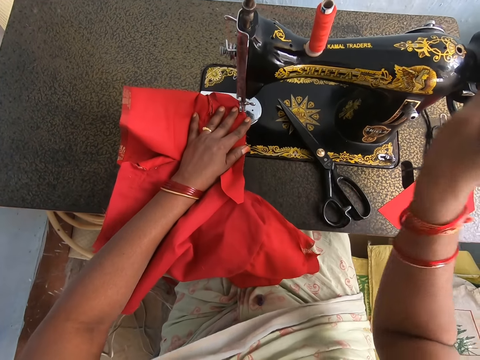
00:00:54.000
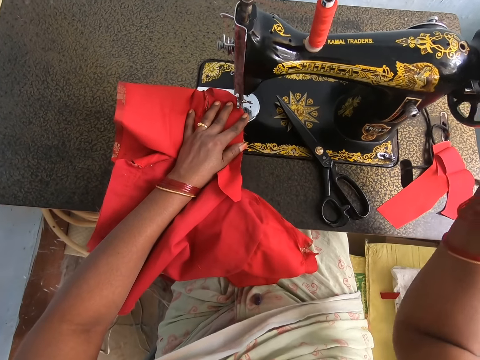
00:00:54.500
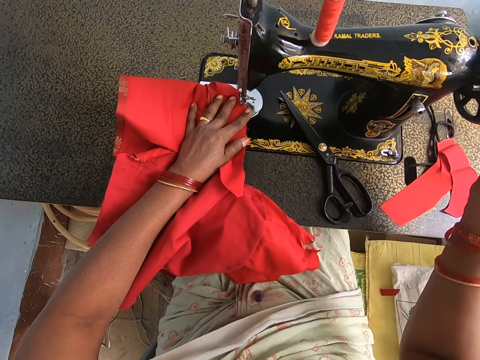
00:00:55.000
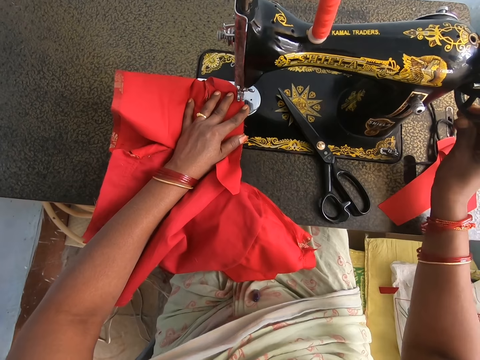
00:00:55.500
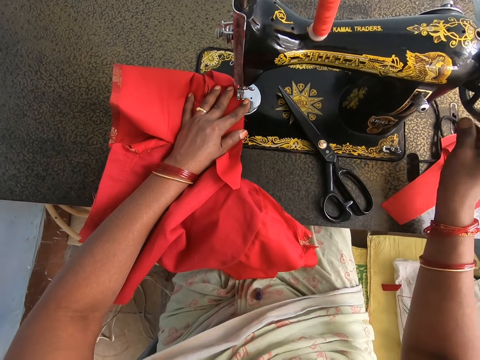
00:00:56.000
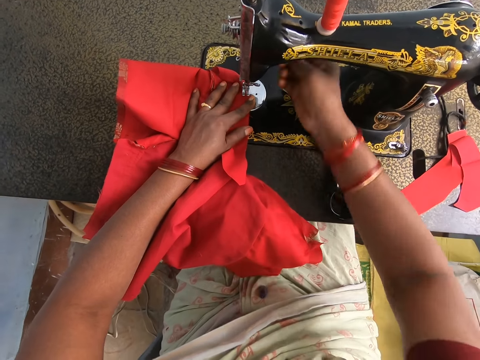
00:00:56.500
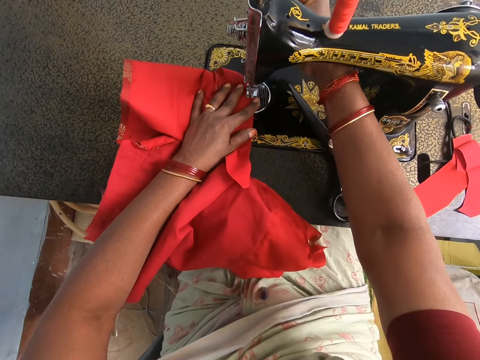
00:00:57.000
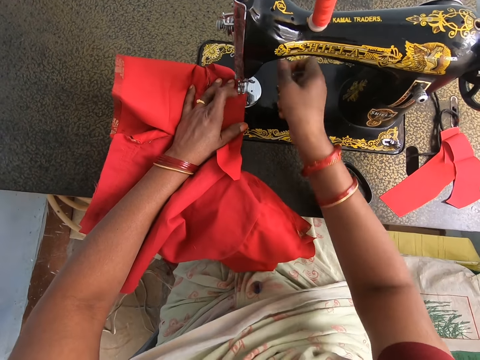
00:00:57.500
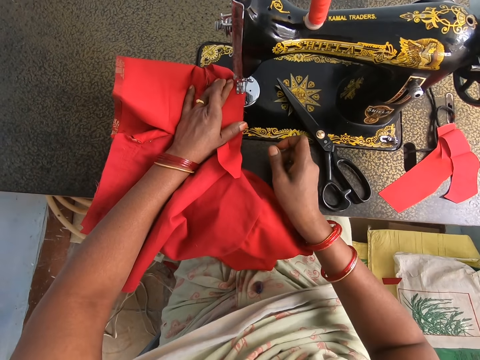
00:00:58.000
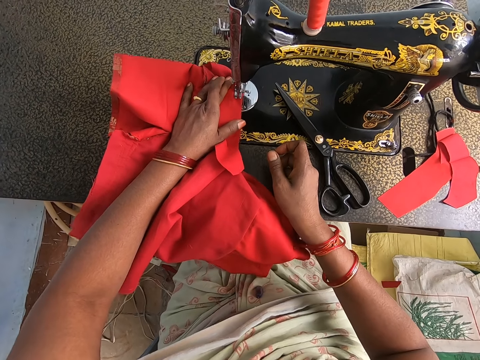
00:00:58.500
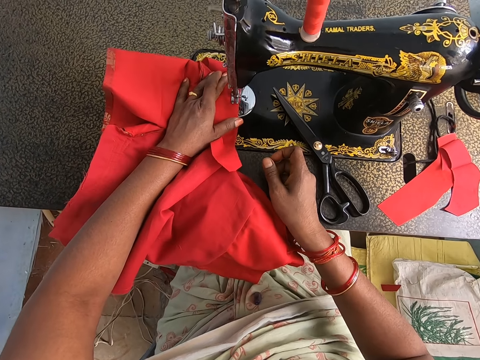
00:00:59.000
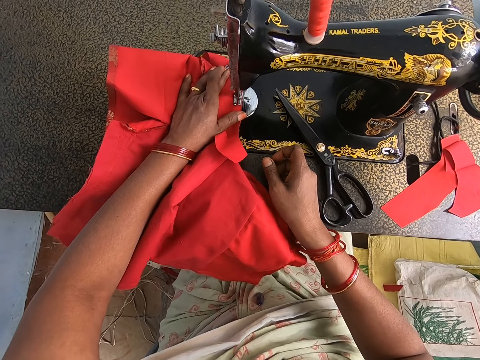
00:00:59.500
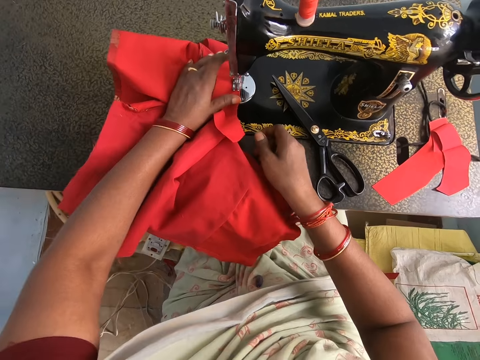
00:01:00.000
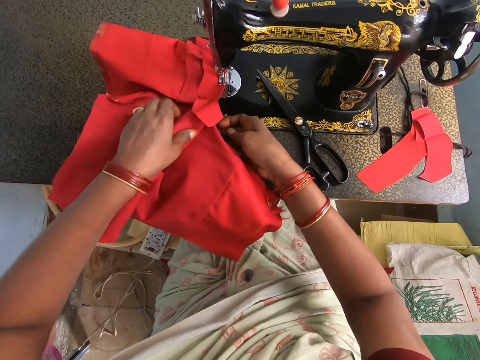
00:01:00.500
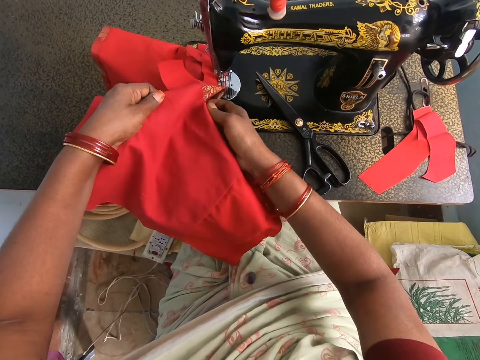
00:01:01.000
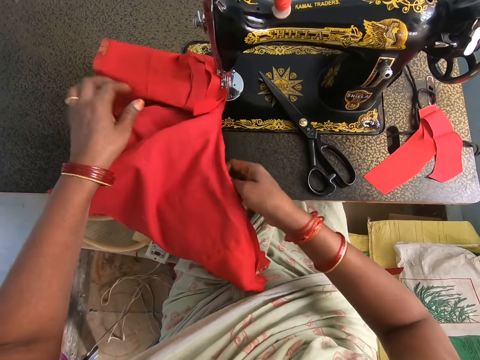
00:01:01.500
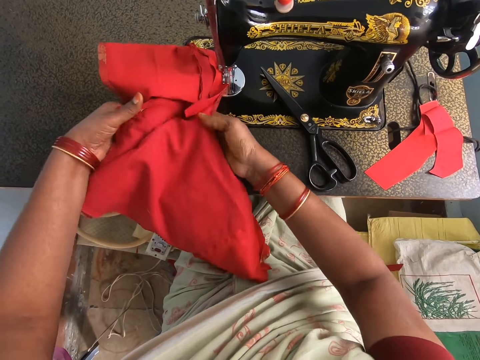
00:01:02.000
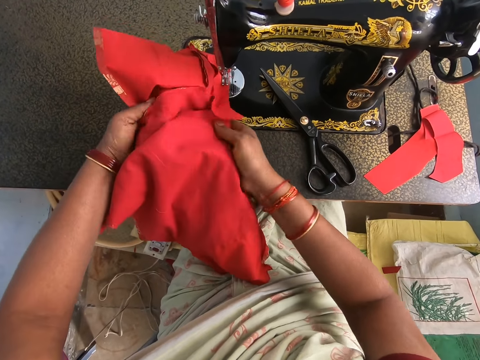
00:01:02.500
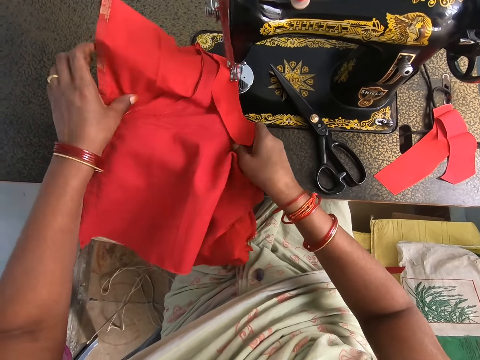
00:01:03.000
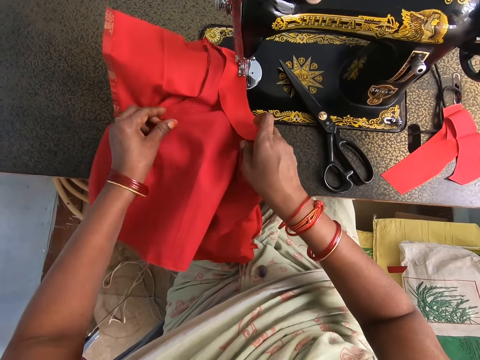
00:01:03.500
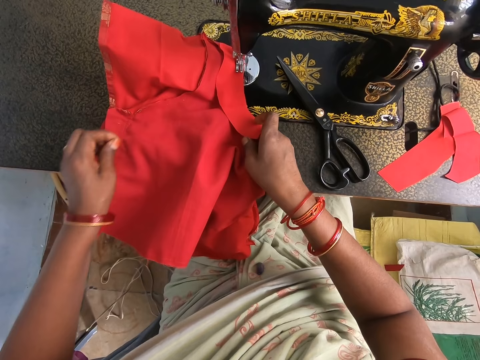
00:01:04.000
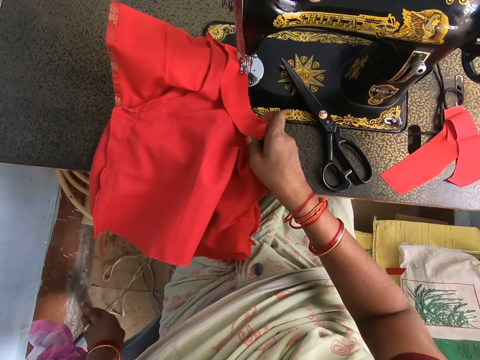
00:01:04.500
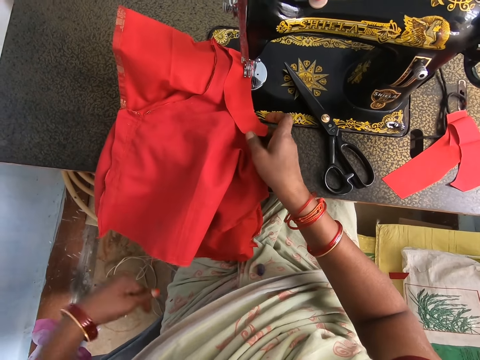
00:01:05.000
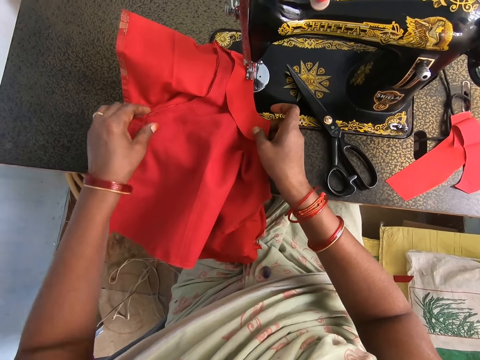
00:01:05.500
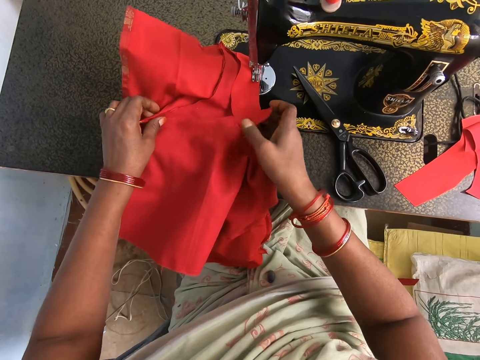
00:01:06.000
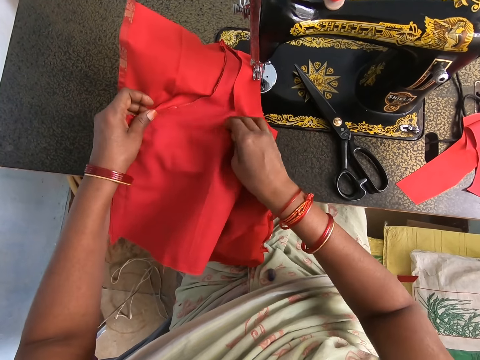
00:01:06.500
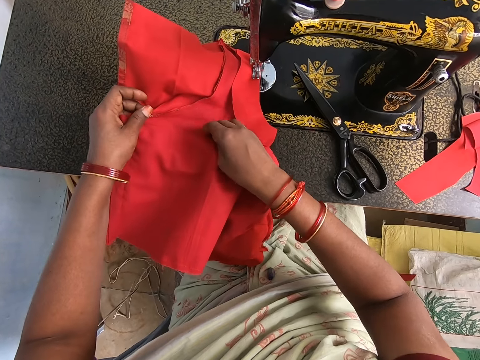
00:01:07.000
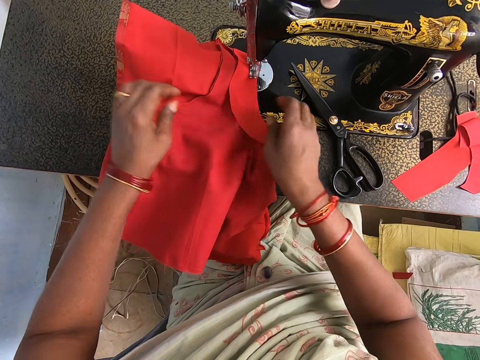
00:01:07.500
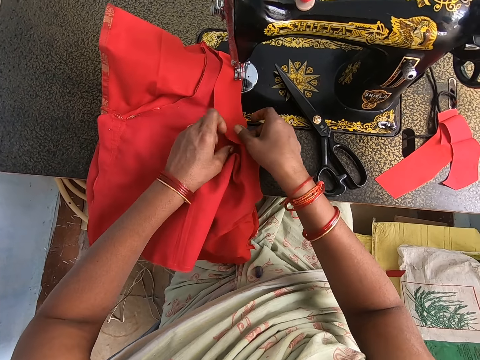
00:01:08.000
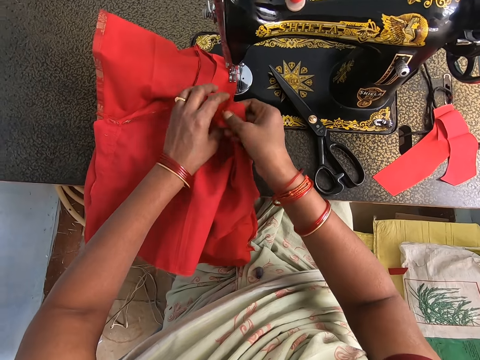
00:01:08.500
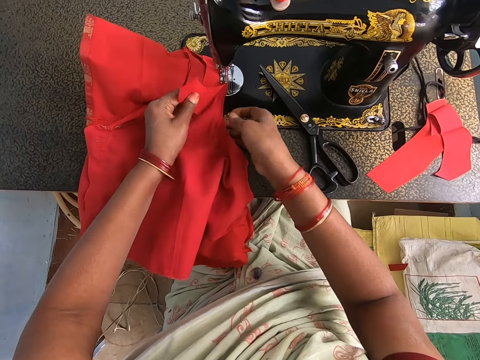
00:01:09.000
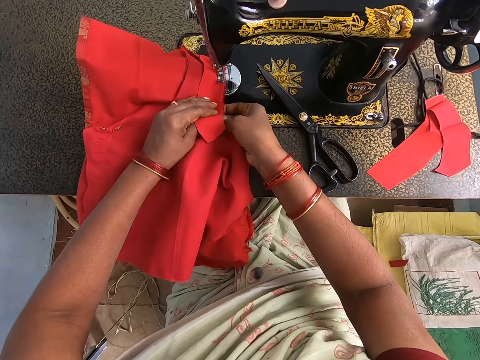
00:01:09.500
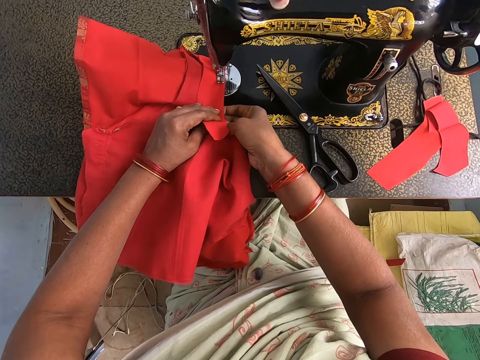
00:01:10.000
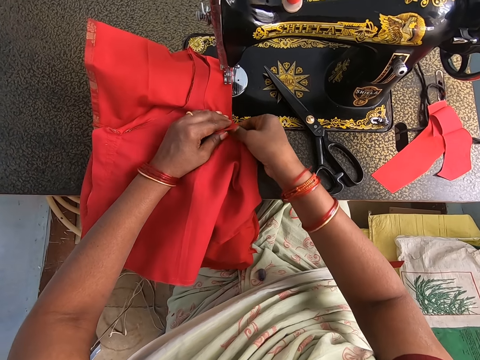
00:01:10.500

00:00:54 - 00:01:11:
The camera wearer rotates the tailoring machine wheel. They hold the garment on the sewing machine. They hold the garment on the sewing machine again. They adjust the sewing machine. They hold the garment on the sewing machine. They set the needle. They sew the garment with the sewing machine. They straighten the garment on the sewing machine. They hold the garment on the sewing machine and remove thread on the garment. They drop the thread on the floor. They hold the garment on the sewing machine. They wipe their hand on the cloth. They hold the garment on the sewing machine. They adjust the garment on the sewing machine.

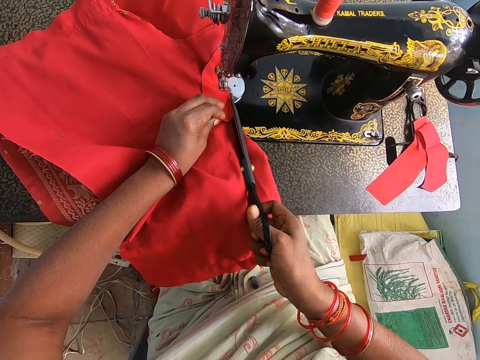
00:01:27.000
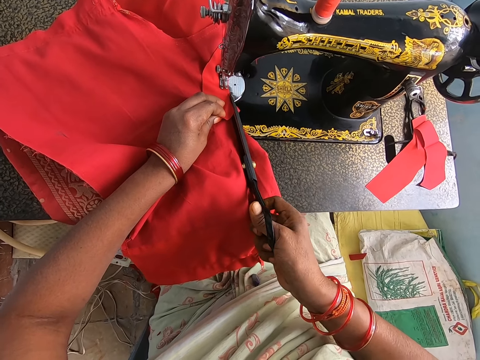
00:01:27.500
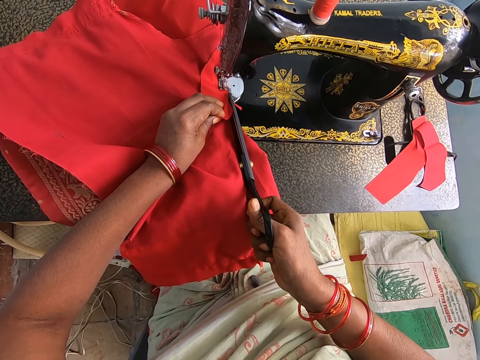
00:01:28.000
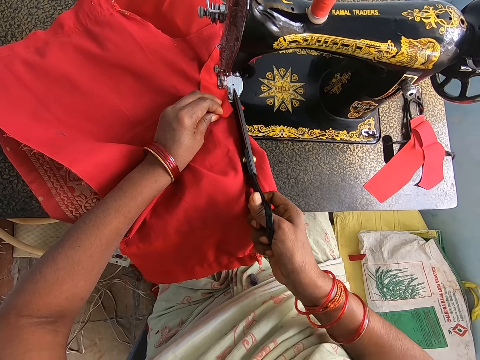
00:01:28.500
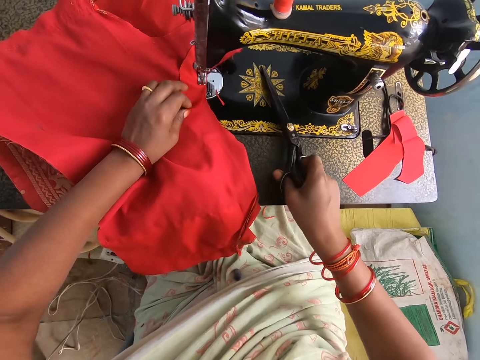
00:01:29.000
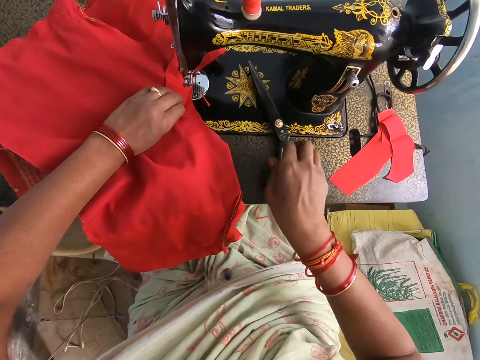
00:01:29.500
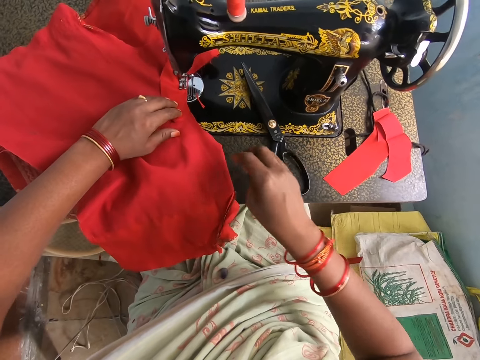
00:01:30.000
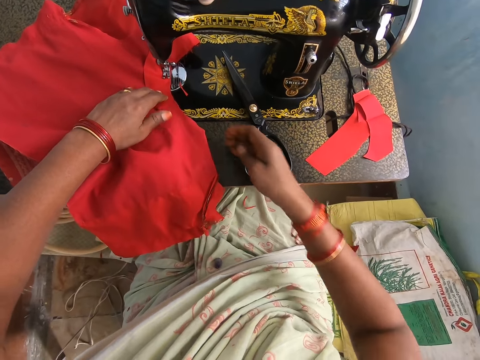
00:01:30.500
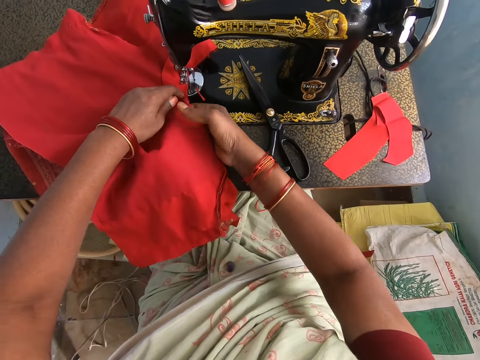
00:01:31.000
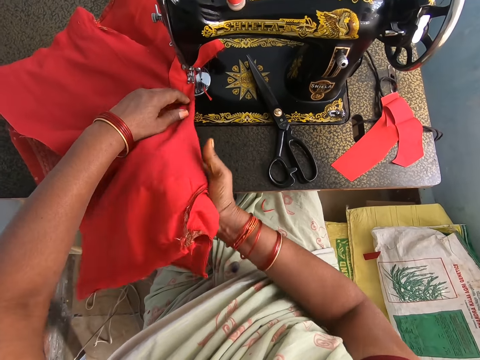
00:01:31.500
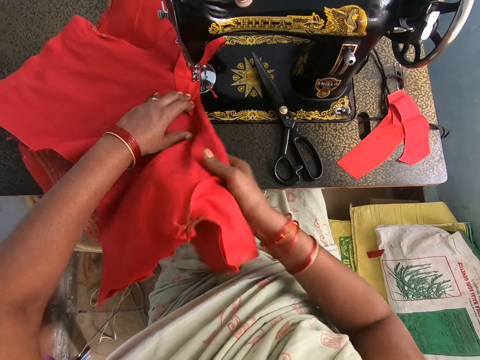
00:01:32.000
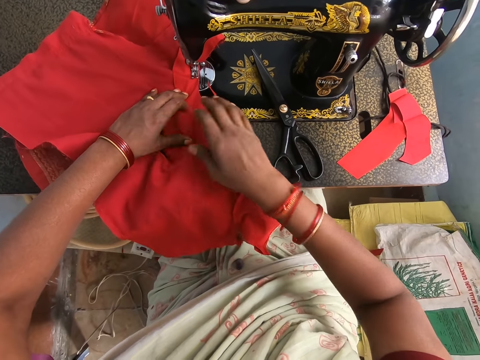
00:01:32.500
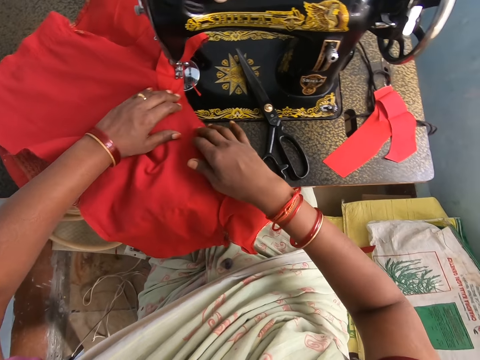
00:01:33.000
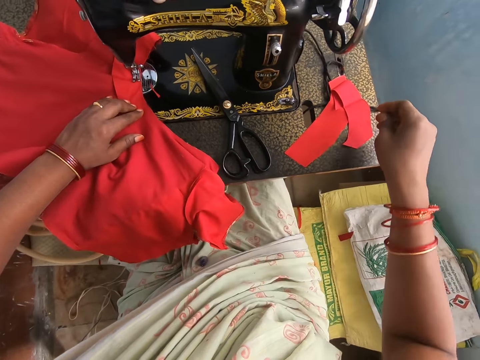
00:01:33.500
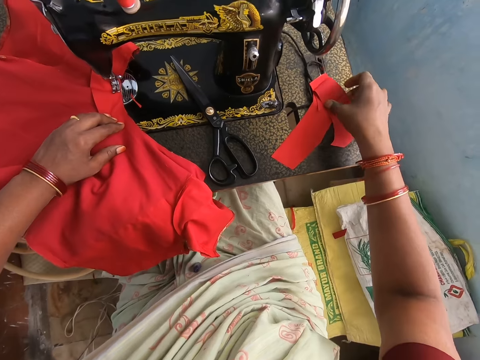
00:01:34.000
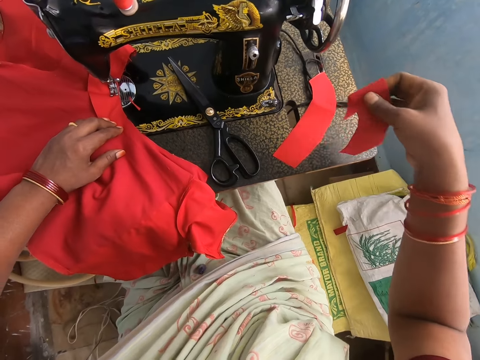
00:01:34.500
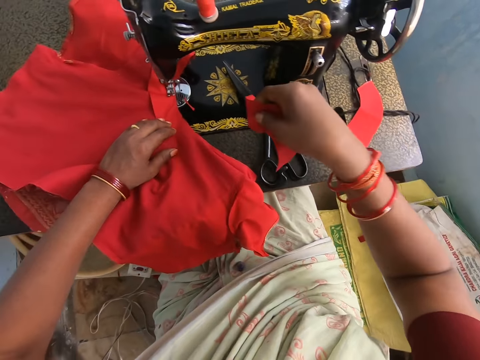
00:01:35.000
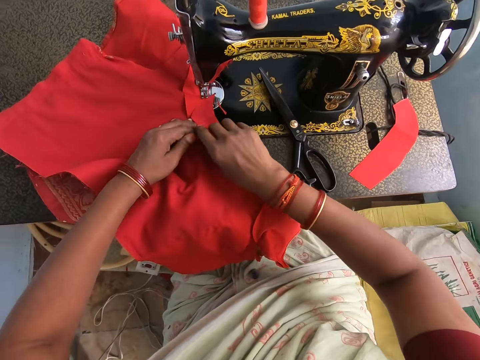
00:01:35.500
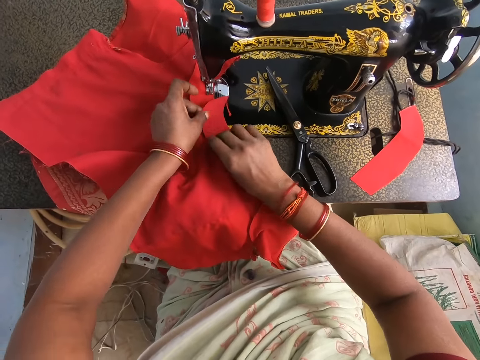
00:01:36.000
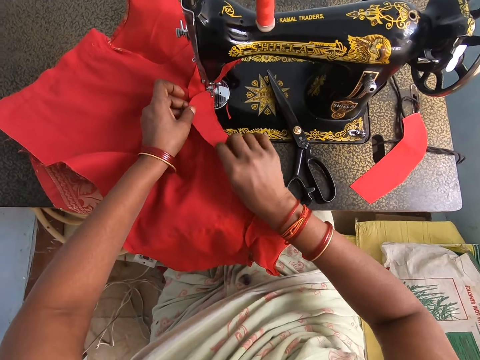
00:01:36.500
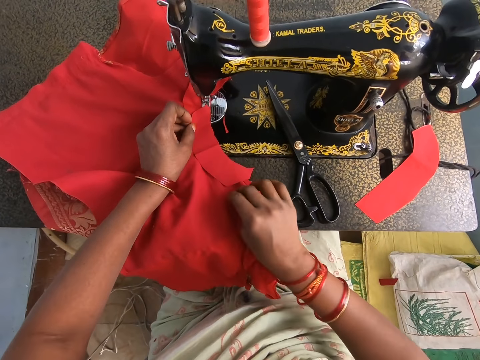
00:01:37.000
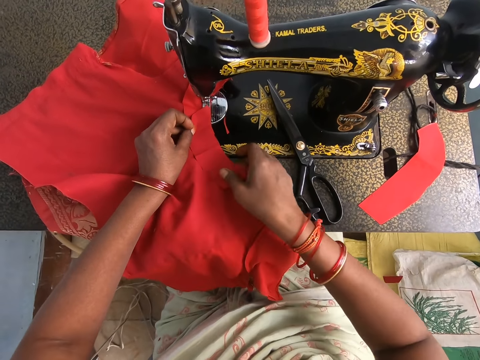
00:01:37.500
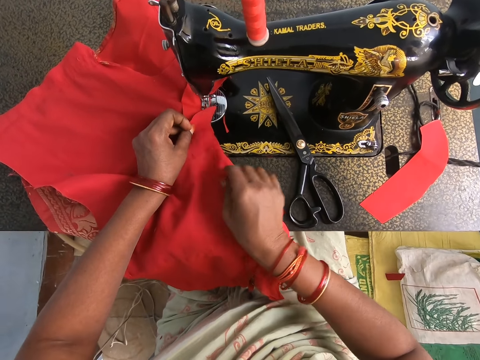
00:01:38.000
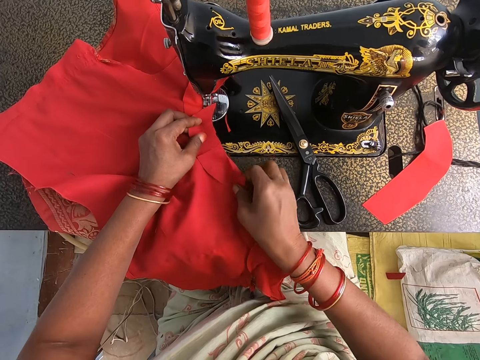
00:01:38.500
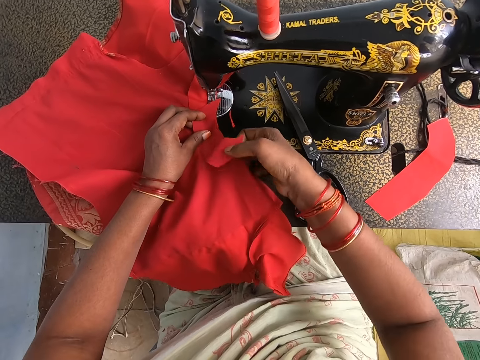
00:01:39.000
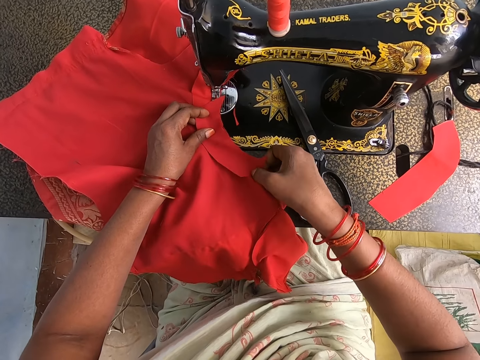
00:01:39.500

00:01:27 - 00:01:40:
The camera wearer holds a piece of fabric on the garment and puts the scissors on the sewing machine table. They straighten the garment on the sewing machine. They grab a piece of fabric on the sewing machine table. They hold the garment on the sewing machine. They put the fabric on the garment. They attach the material into the cloth. They align the piece of fabric on the garment.
